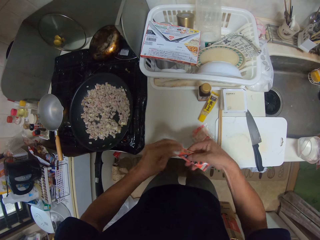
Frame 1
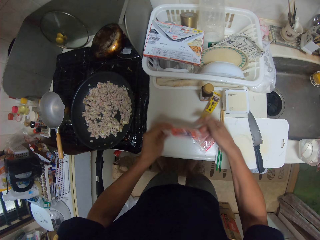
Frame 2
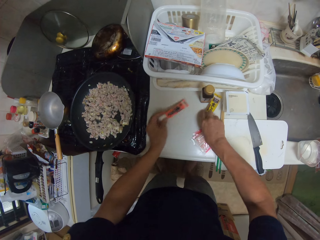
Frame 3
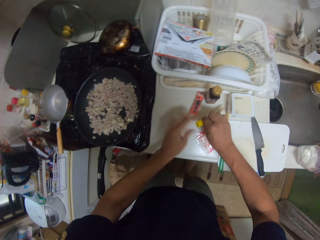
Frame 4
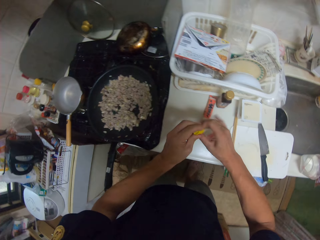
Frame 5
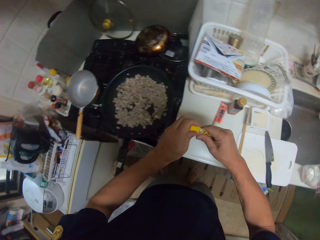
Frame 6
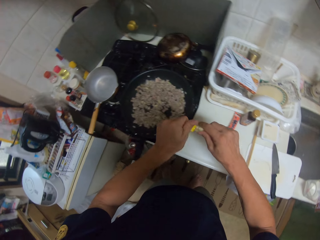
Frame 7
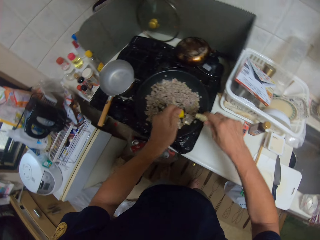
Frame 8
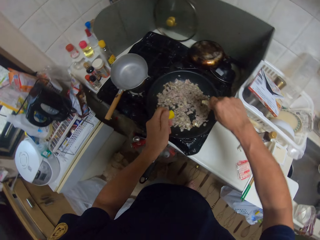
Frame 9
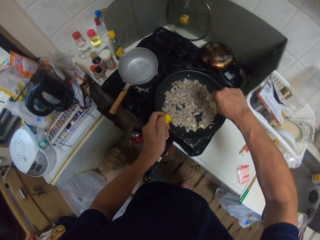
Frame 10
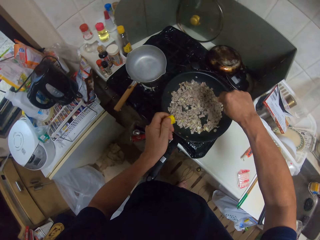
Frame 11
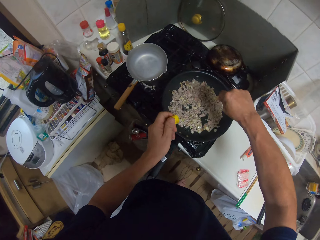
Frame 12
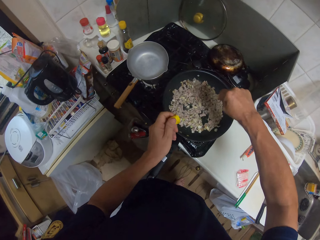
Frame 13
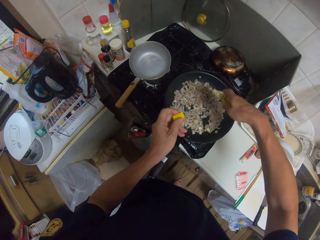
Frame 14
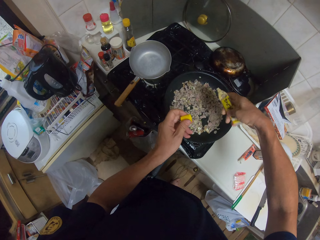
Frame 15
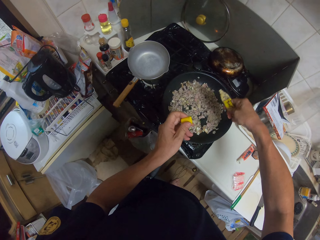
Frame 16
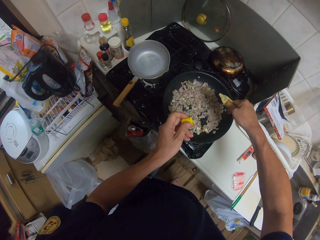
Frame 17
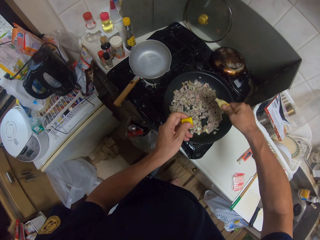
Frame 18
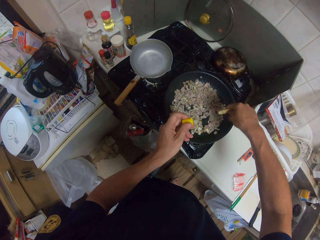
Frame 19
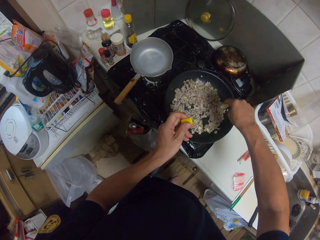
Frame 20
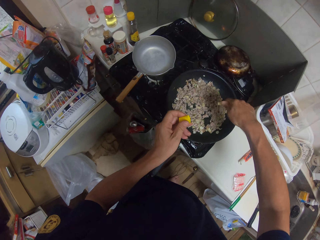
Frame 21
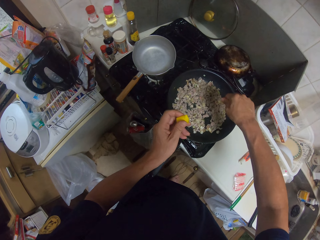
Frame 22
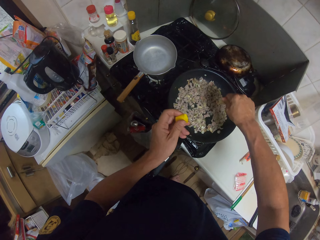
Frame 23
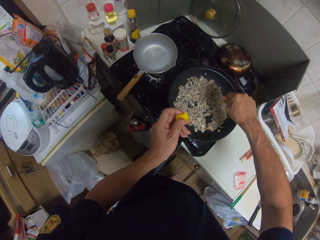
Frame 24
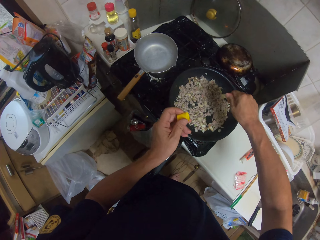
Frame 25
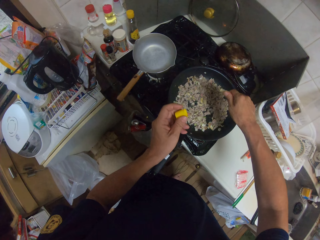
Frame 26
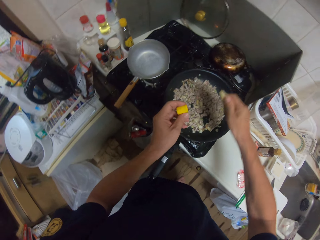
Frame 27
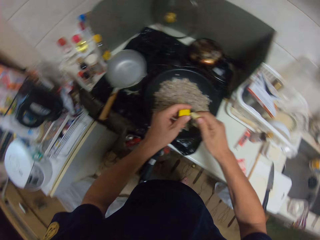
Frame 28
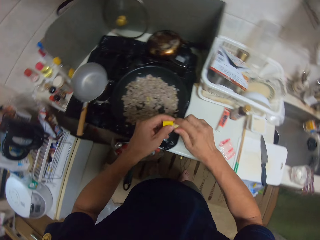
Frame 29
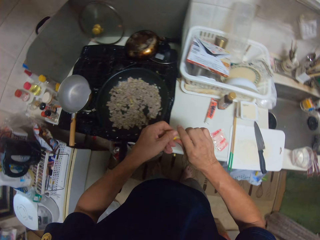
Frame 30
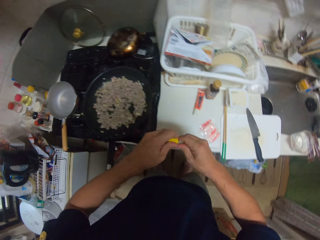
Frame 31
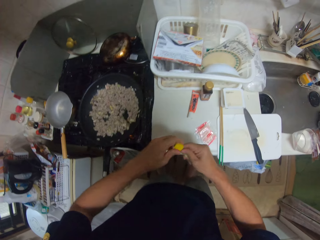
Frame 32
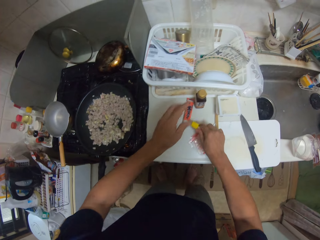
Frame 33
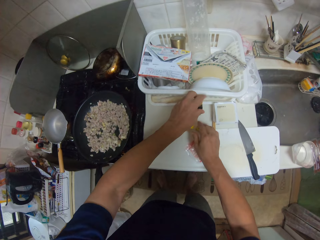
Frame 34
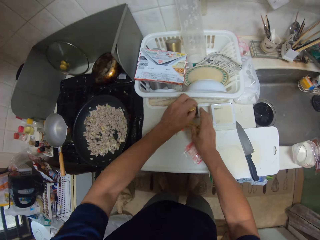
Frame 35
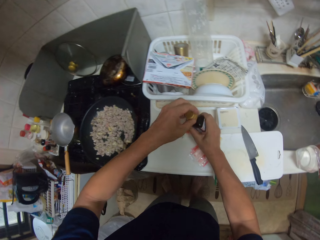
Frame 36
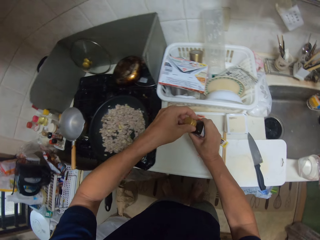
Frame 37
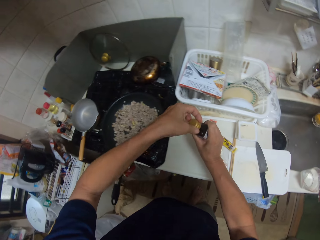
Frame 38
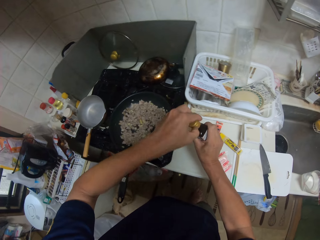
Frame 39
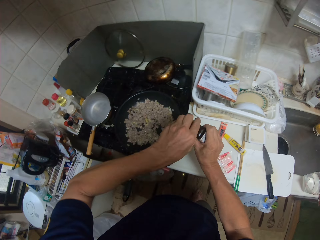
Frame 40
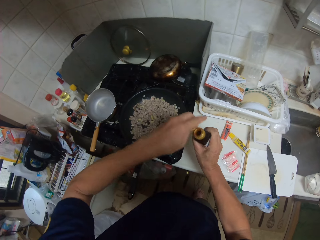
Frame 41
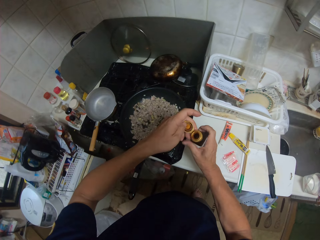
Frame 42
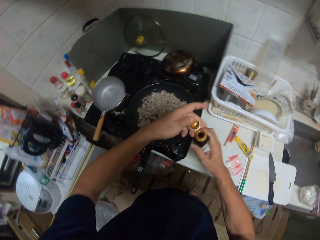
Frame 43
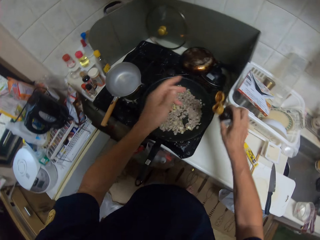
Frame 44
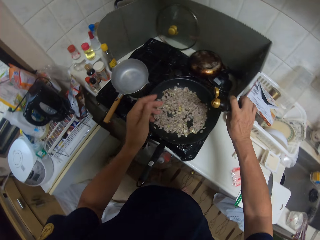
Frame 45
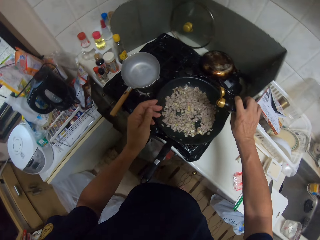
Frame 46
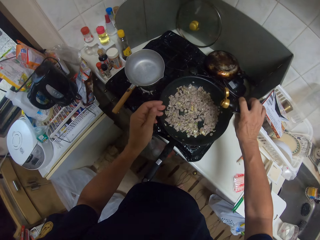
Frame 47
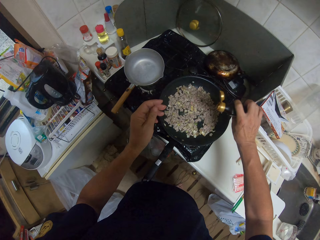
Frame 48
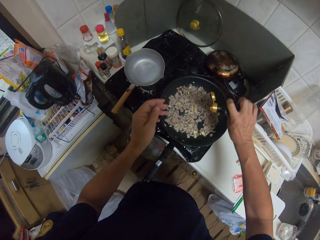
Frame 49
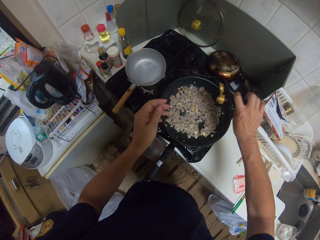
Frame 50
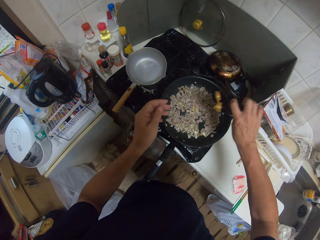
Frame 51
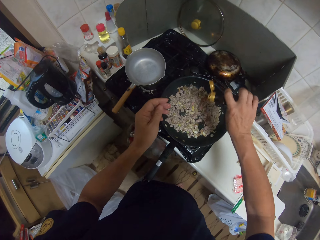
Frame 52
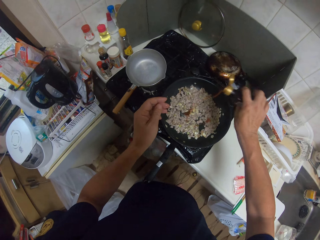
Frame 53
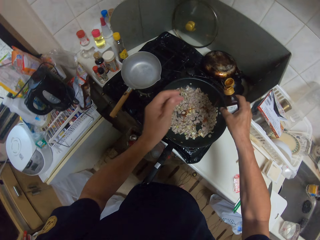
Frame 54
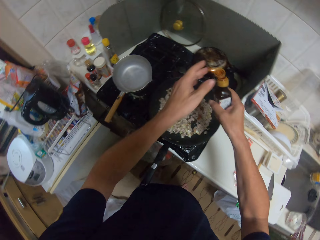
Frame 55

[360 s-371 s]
The camera wearer places the spices on the countertop. They pick another bottle of spice. They open the bottle of spices. They squeeze spices in a cooking pan. They close the bottle of spices. They place the spices on the countertop. They open a bottle of spices. They pour spices in the cooking pan.

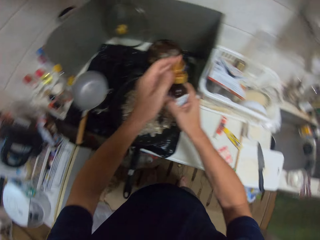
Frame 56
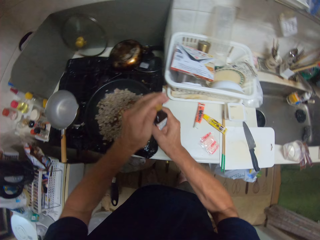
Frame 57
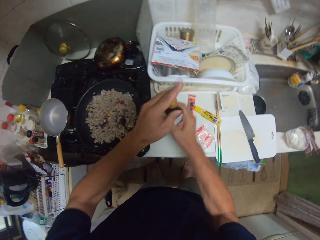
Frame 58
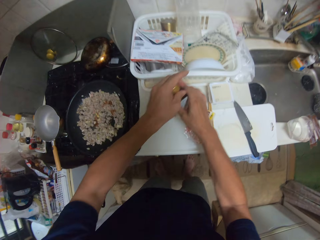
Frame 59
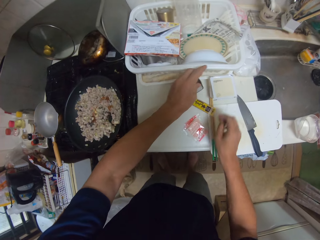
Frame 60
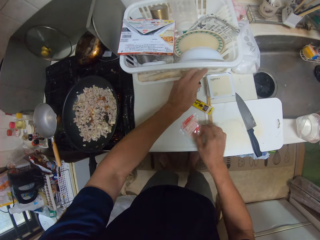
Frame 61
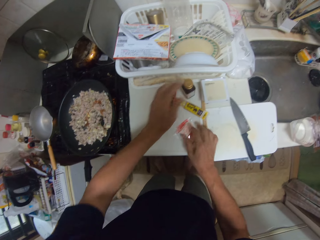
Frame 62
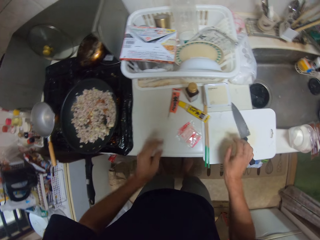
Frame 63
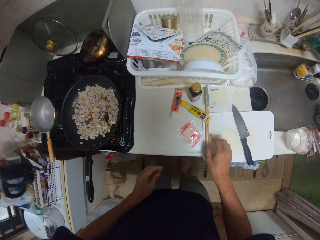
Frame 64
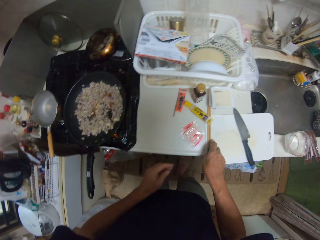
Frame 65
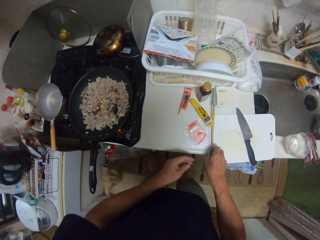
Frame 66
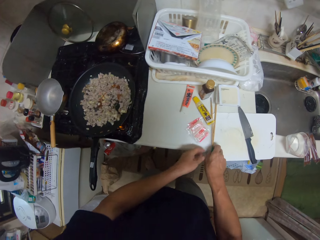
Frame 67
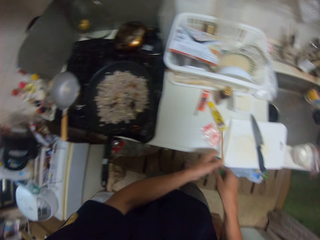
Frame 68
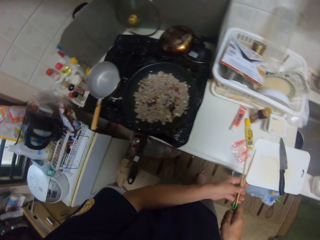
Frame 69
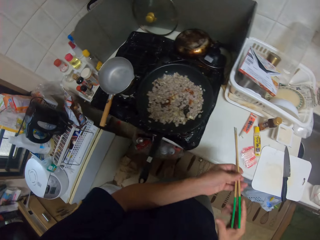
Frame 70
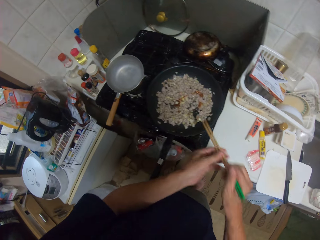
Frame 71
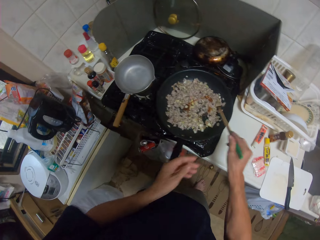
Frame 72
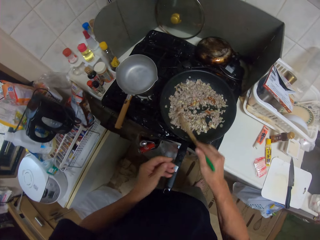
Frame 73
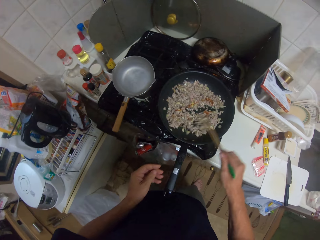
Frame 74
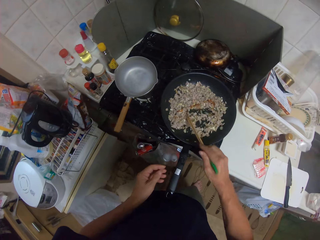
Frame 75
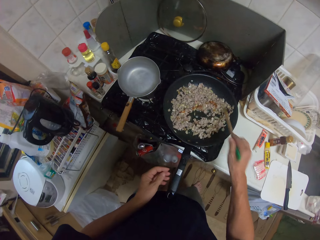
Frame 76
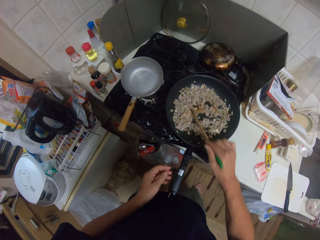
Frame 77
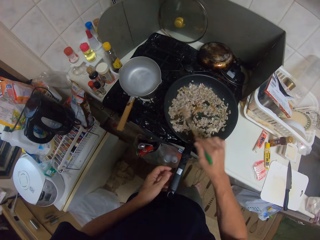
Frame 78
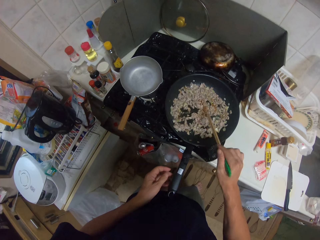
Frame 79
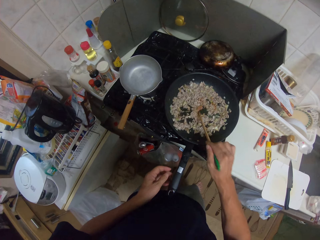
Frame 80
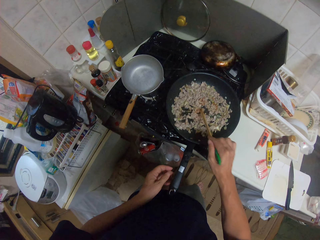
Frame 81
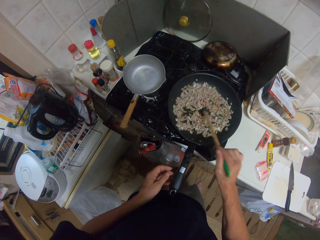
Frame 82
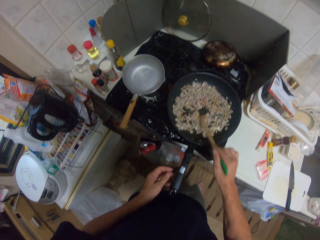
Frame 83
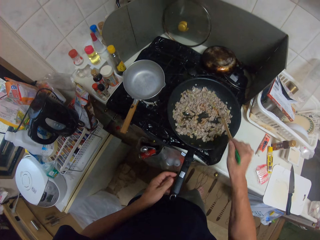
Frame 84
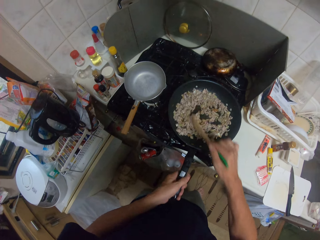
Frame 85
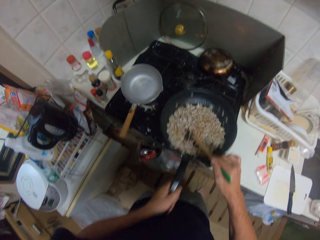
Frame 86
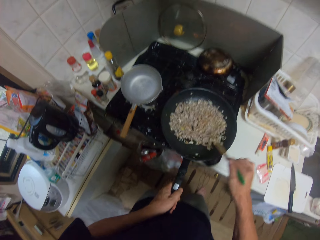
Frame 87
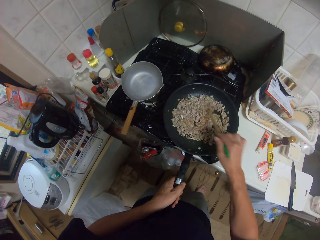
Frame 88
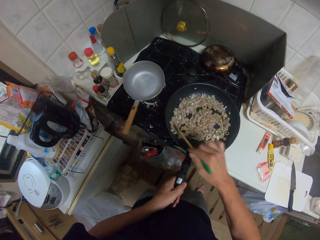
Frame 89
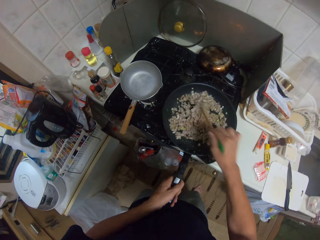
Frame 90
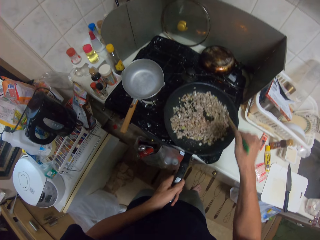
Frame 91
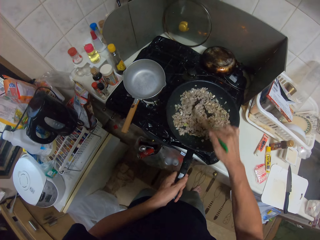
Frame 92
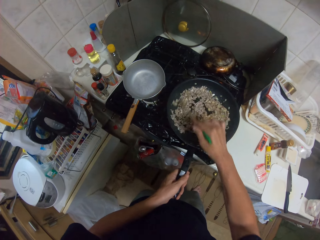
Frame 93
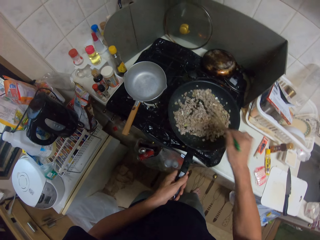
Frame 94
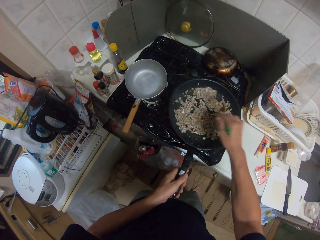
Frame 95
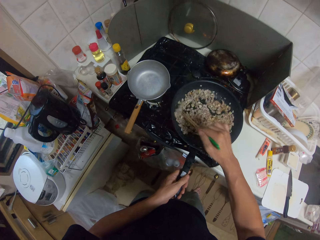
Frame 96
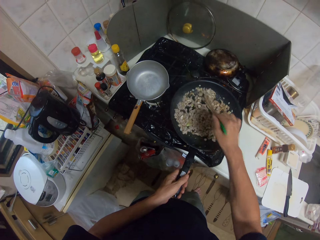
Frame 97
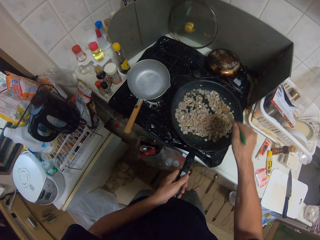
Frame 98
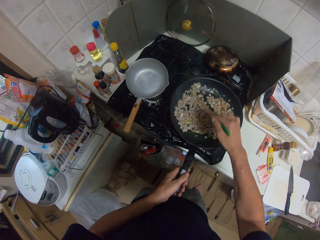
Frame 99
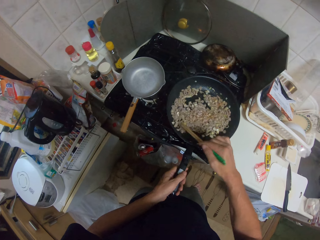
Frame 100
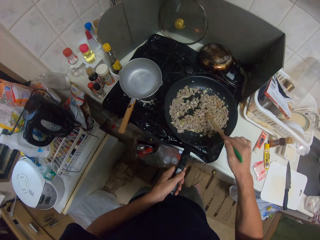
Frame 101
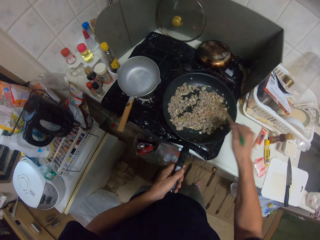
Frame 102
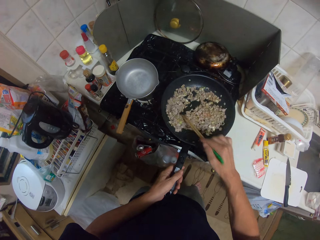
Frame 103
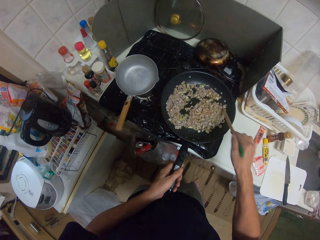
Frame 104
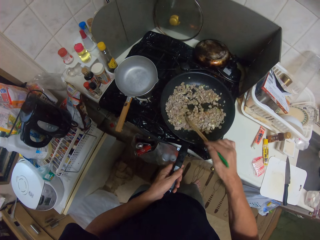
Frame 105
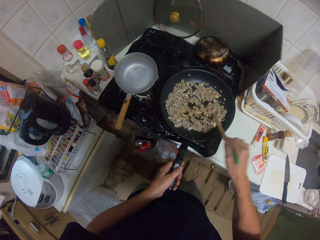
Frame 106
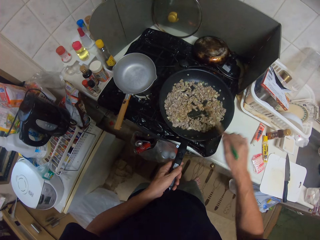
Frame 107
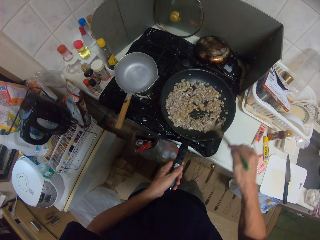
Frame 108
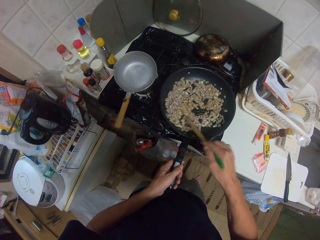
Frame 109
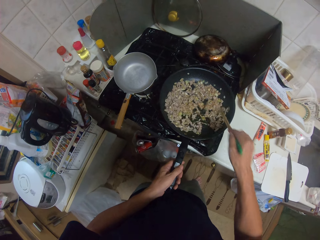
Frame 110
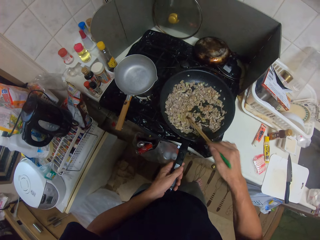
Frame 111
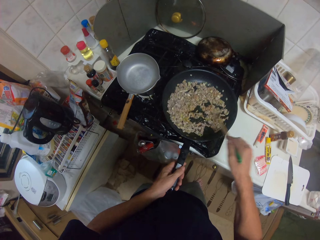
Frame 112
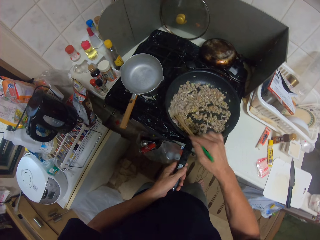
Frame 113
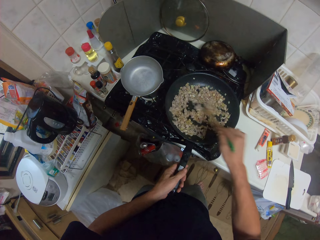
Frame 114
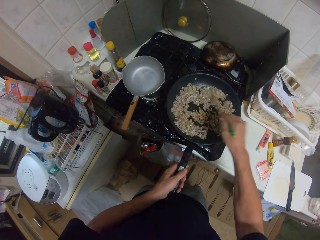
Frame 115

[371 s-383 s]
The camera wearer closes a bottle of spices. They place the bottle of spices on a countertop. They pick the chopsticks from the kitchen slab. They stir the fries or minced meat with the chopsticks. They shake a cooking pan. They stir the minced meat.
